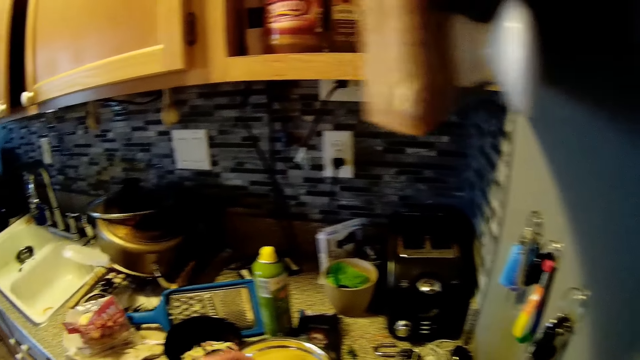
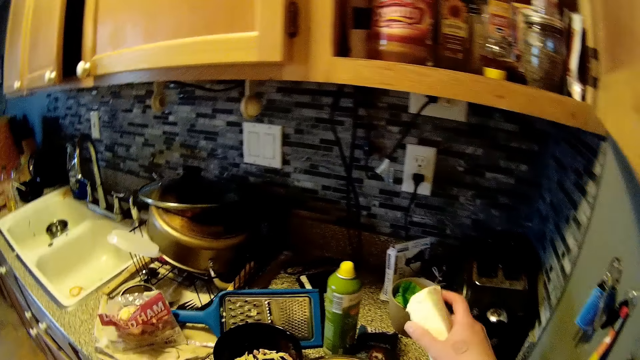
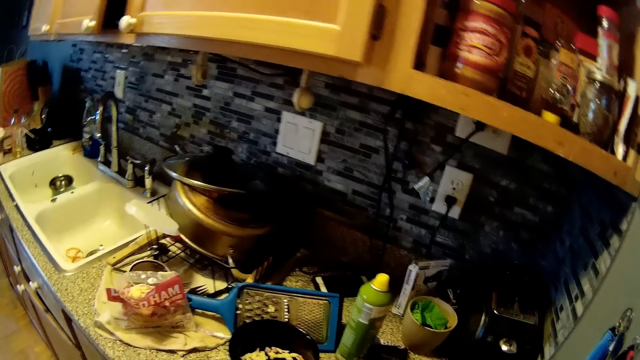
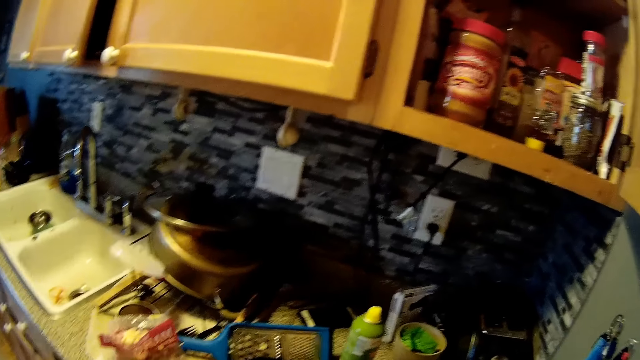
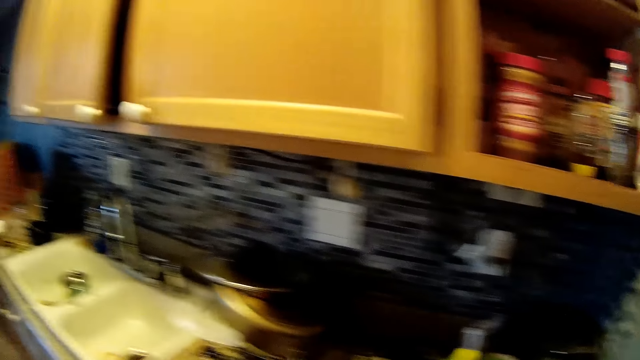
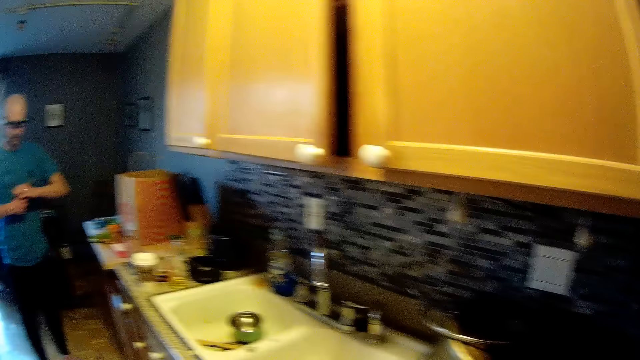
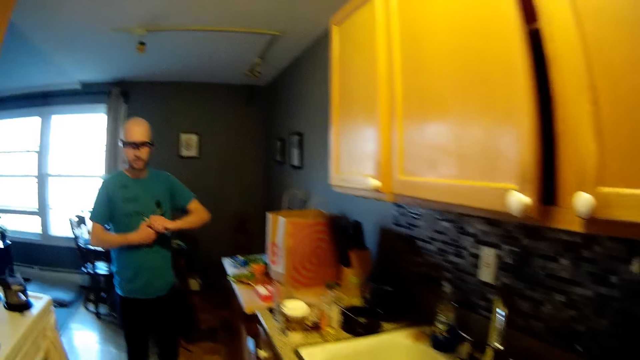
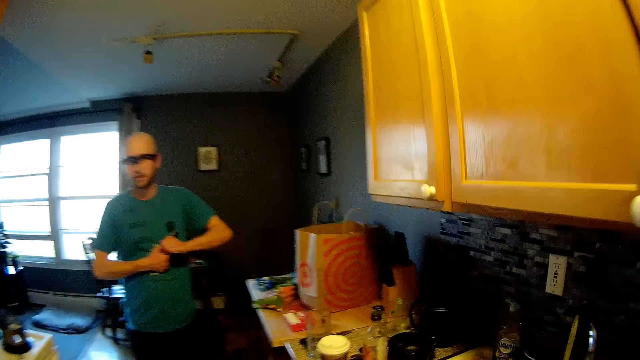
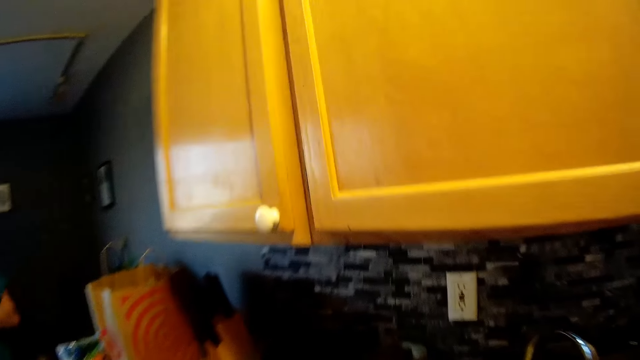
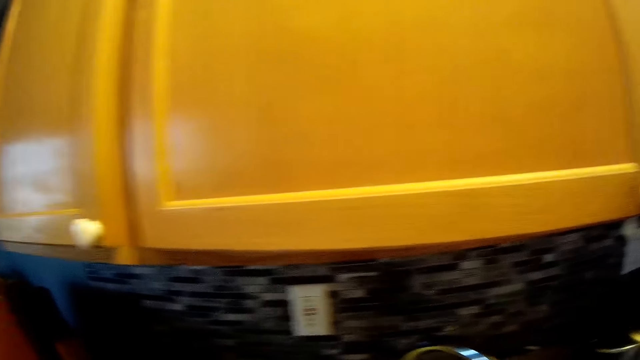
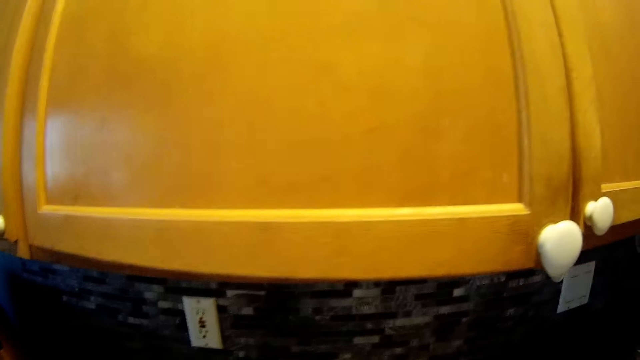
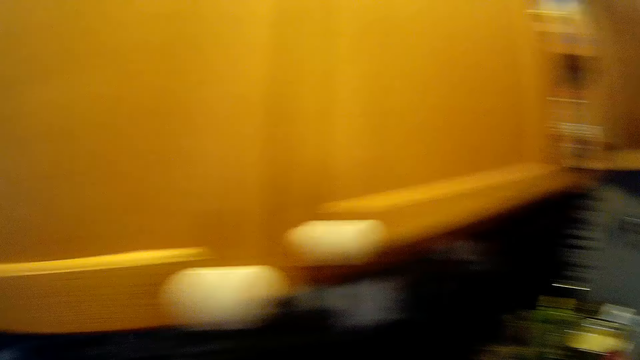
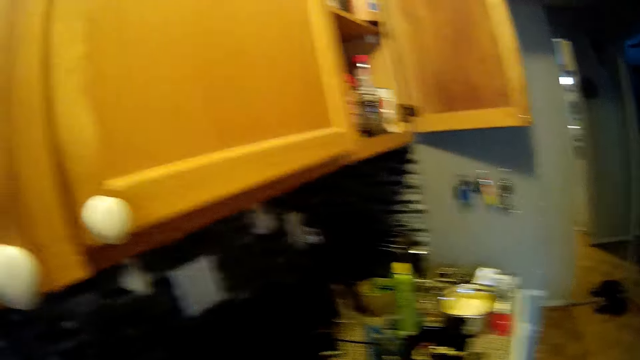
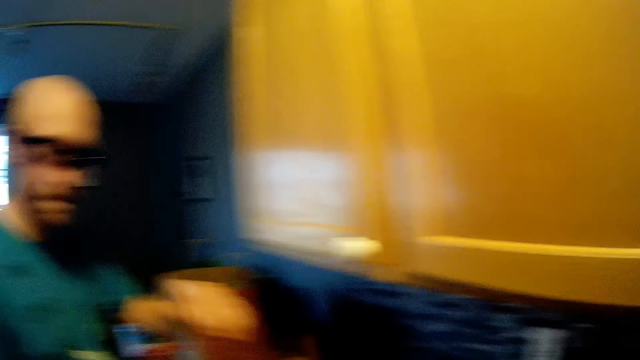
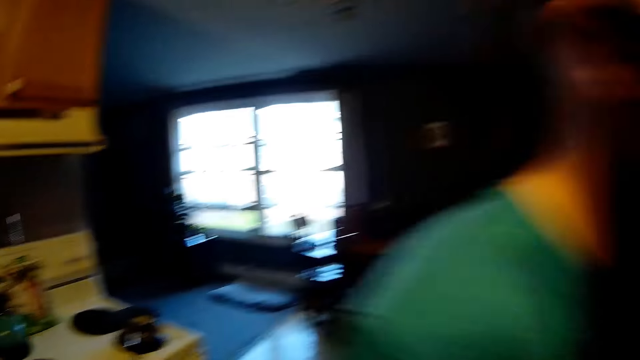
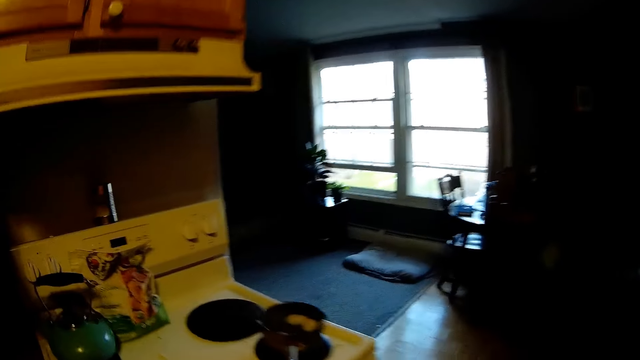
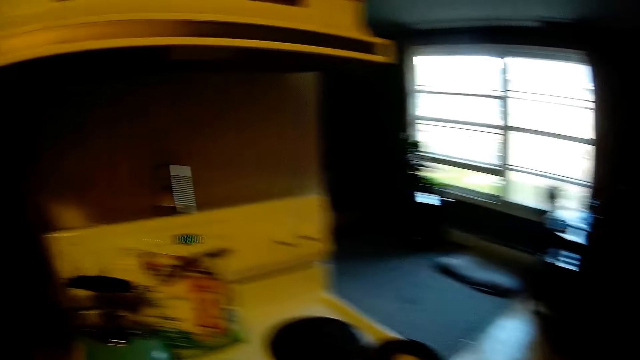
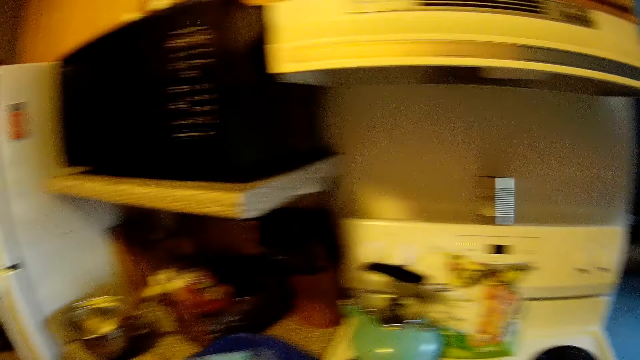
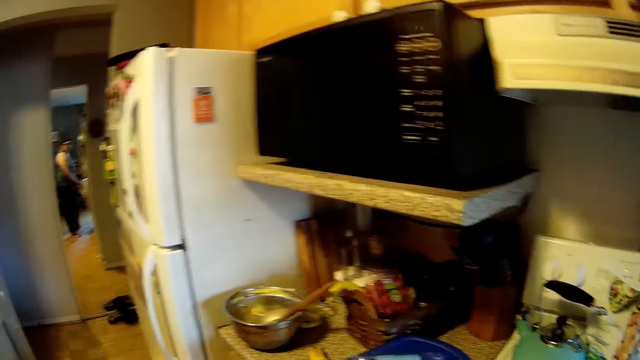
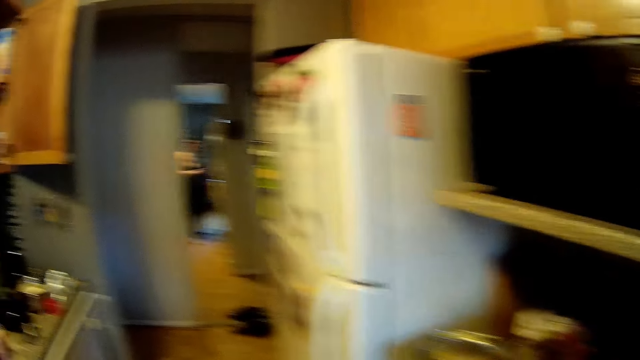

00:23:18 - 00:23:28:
The camera wearer moves a hand. They look at a man. They look around. The man passes across.

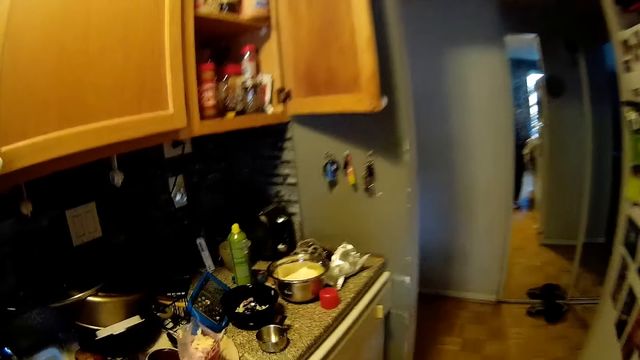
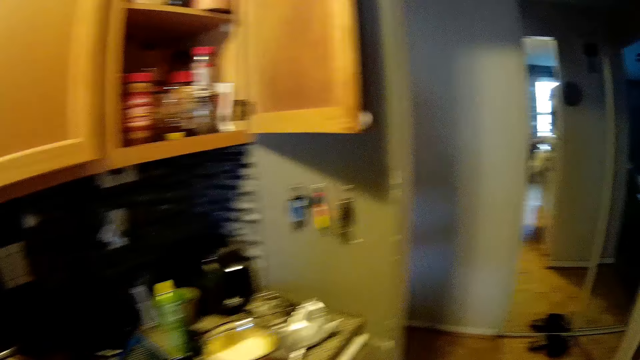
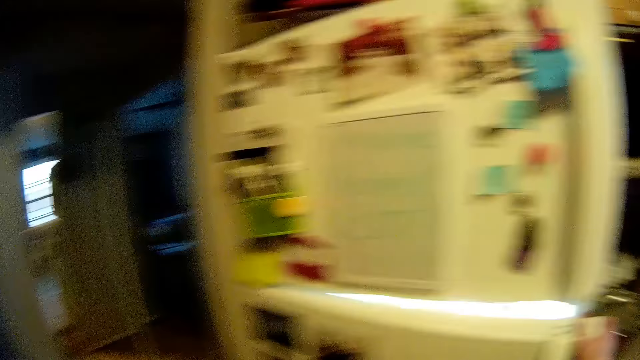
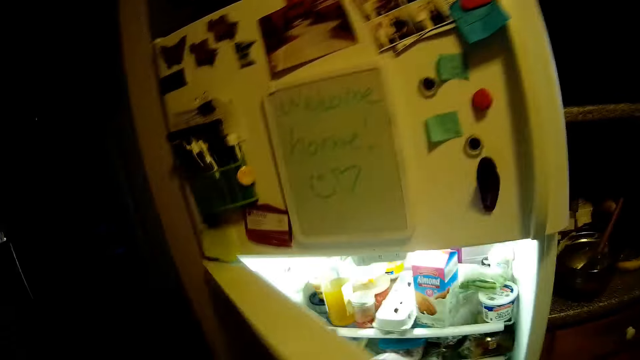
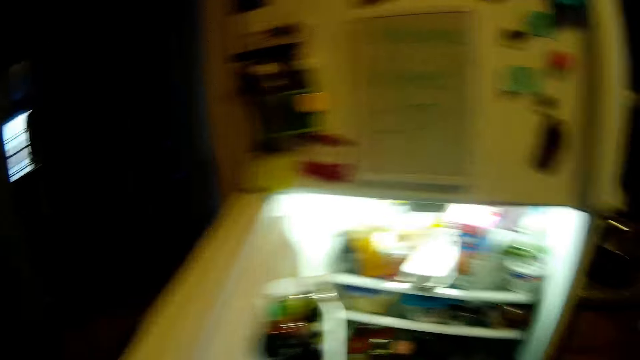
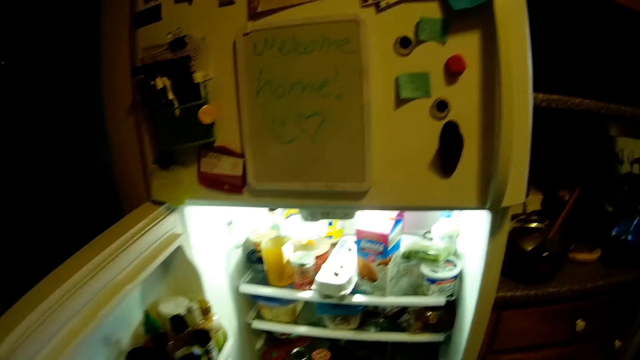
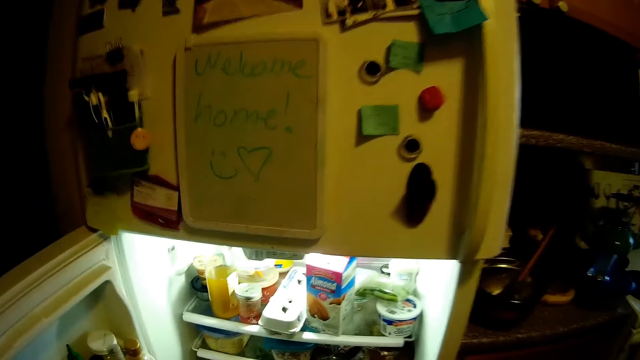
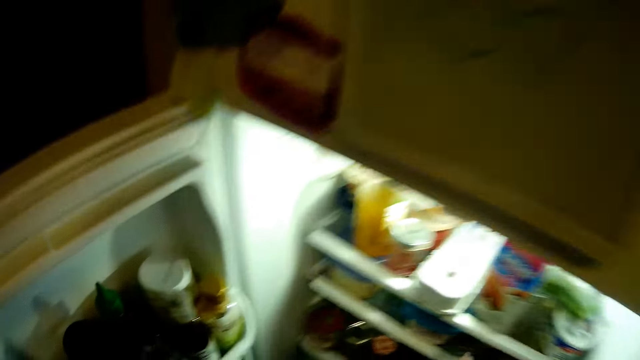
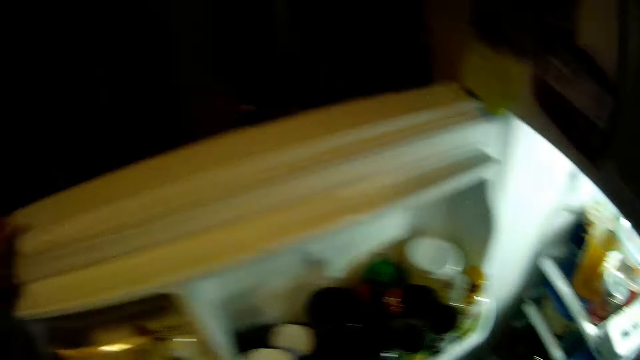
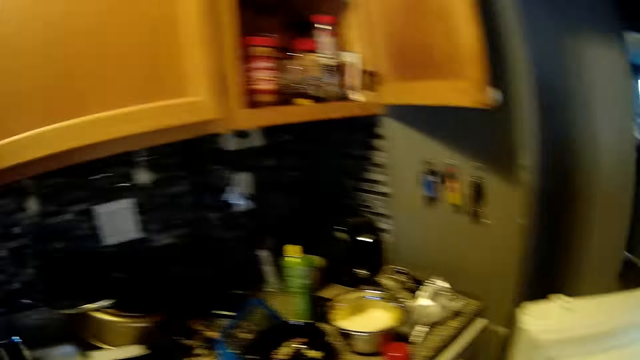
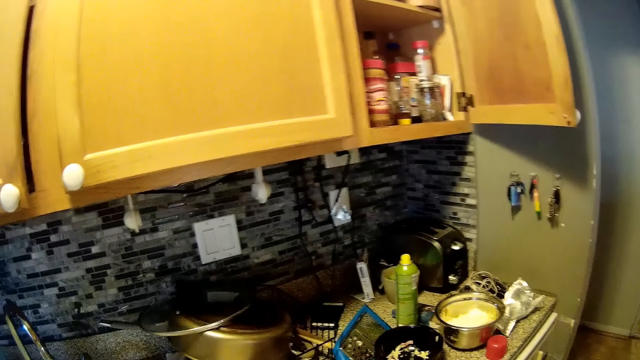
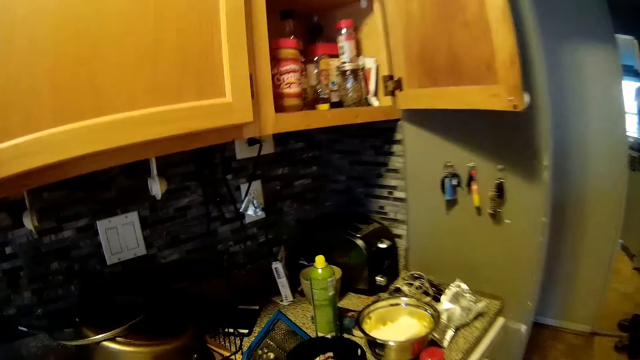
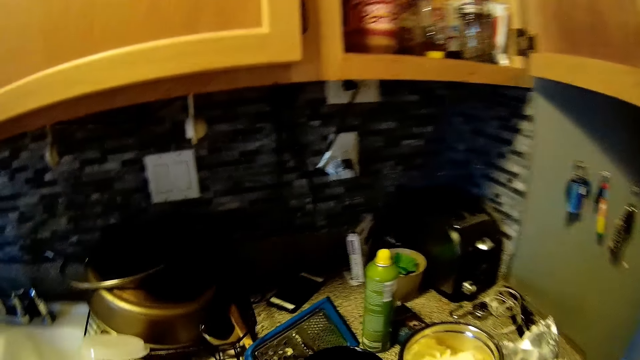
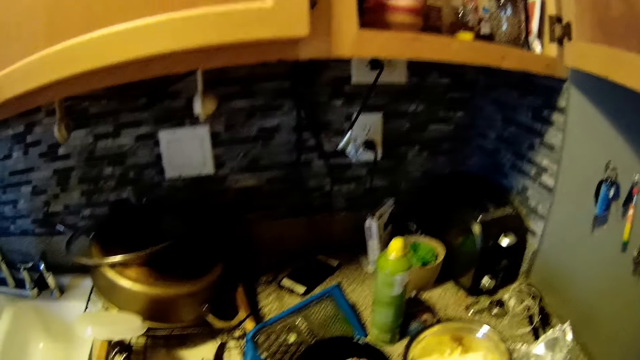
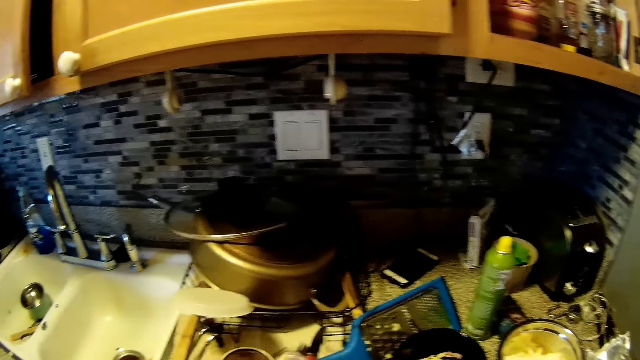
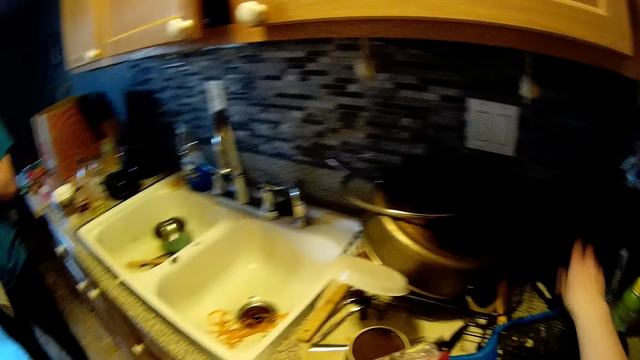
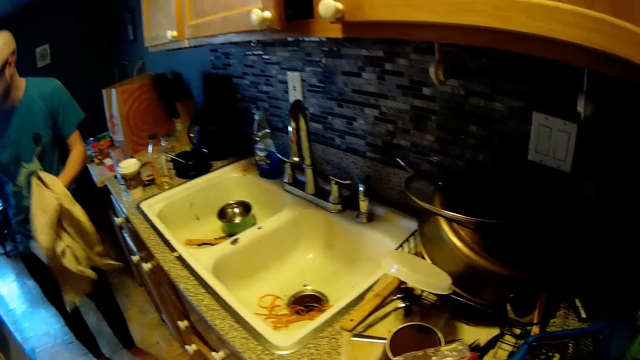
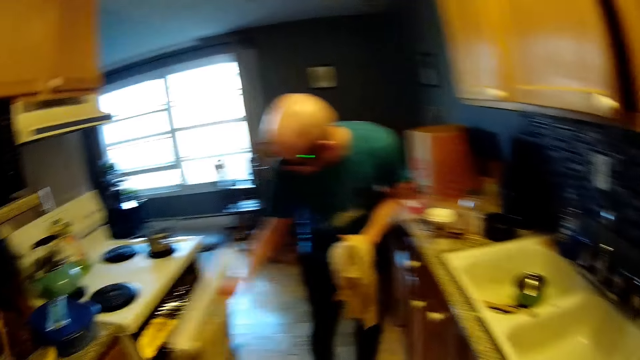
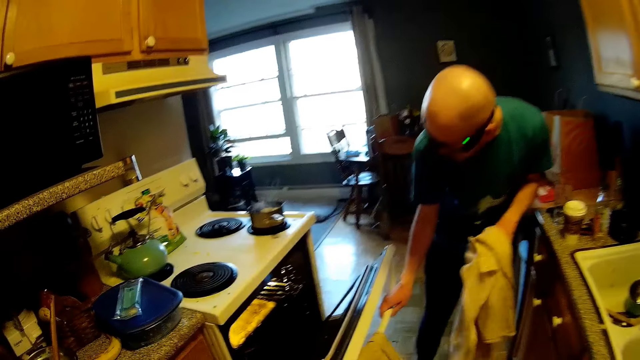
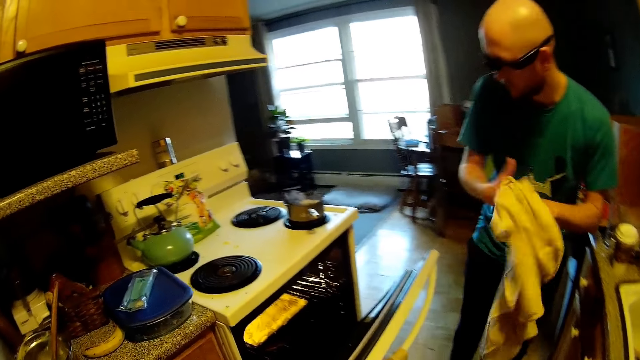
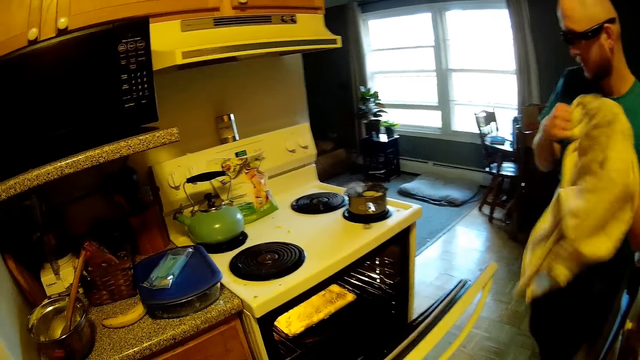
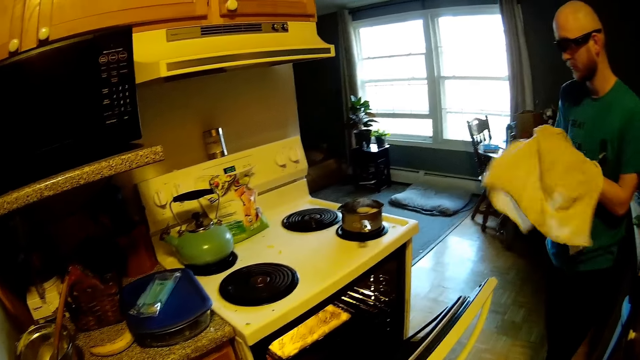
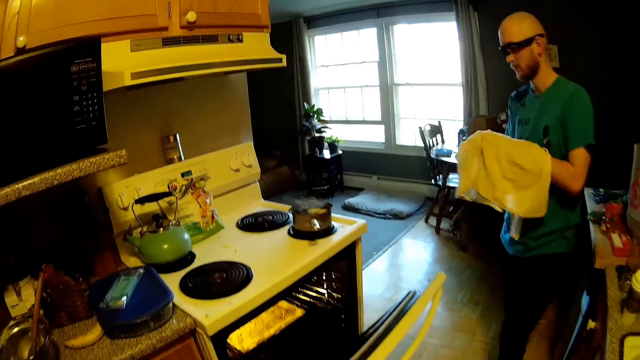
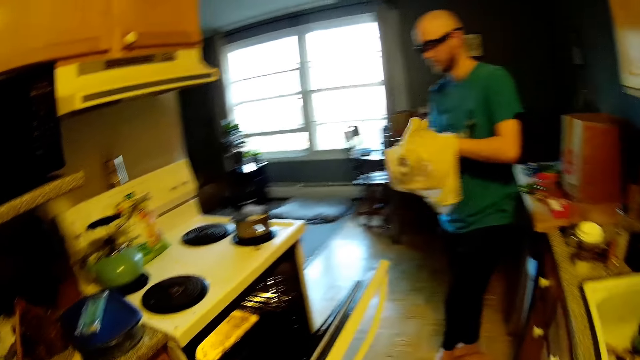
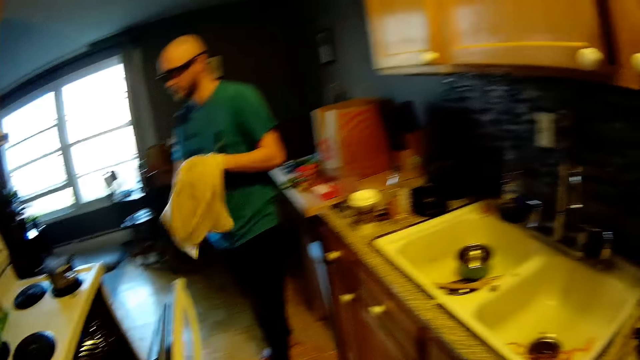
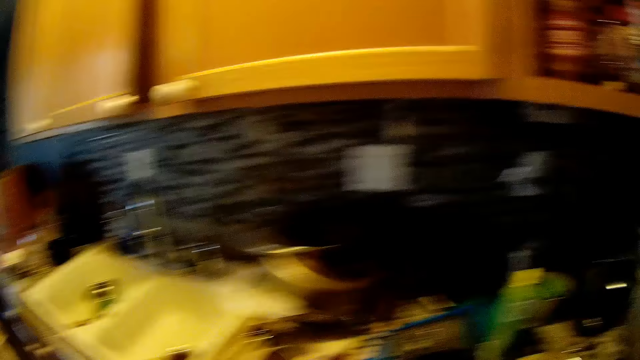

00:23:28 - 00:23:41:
The camera wearer opens a refrigerator or fridge with her left hand. She moves her hand in the fridge. She looks at the counter. She drops a plastic lid or cloth on a kitchen slab with her right hand. A man cleans both hands with a napkin. The man opens an oven with his right hand. The man cleans both hands with the napkin.
